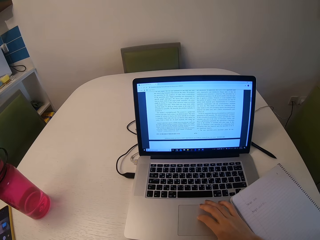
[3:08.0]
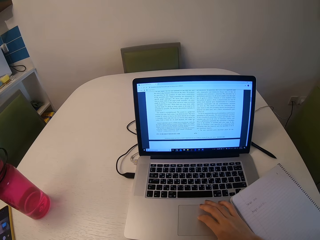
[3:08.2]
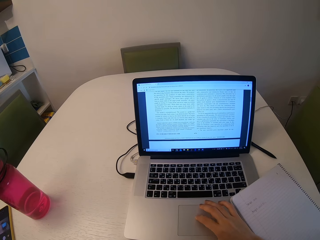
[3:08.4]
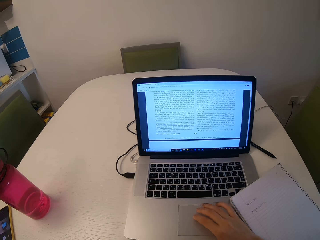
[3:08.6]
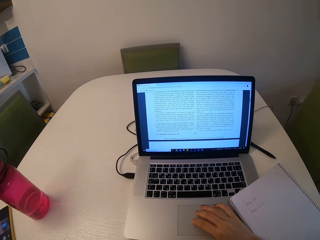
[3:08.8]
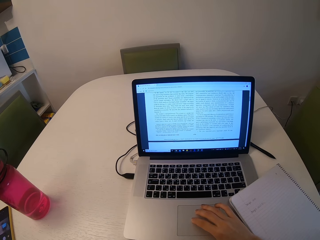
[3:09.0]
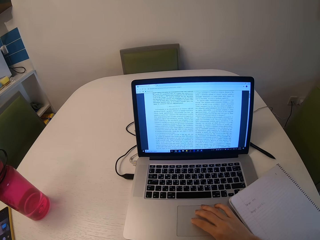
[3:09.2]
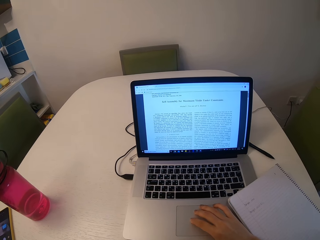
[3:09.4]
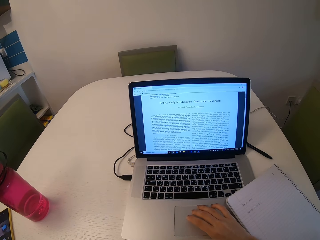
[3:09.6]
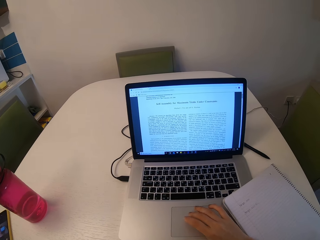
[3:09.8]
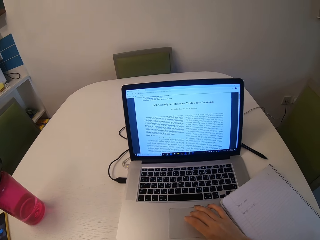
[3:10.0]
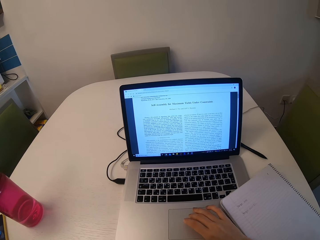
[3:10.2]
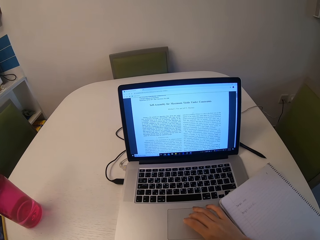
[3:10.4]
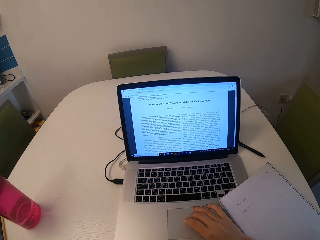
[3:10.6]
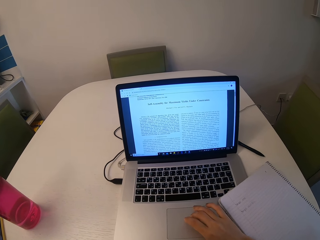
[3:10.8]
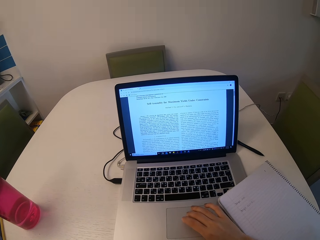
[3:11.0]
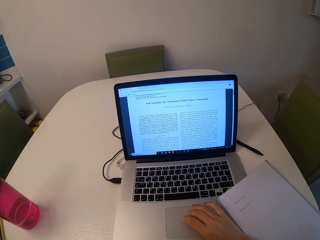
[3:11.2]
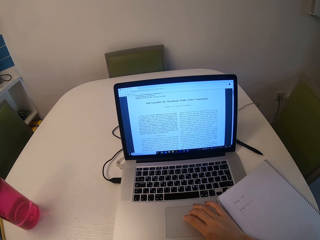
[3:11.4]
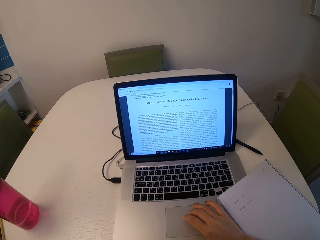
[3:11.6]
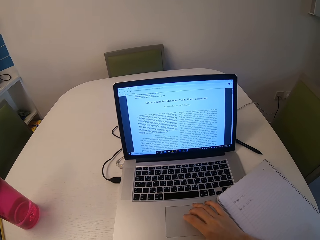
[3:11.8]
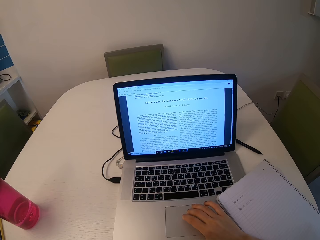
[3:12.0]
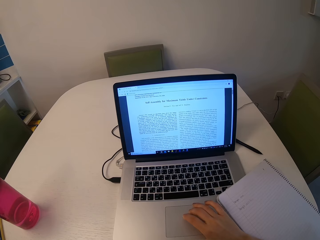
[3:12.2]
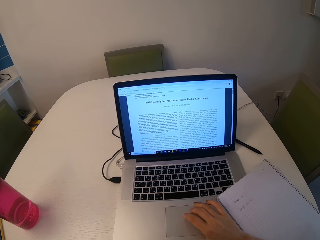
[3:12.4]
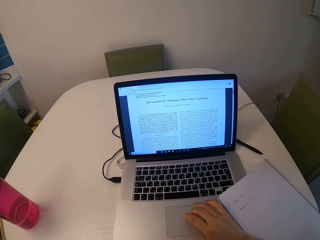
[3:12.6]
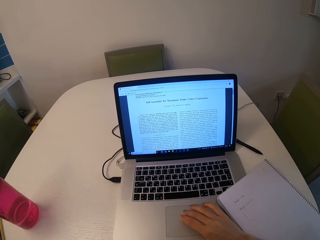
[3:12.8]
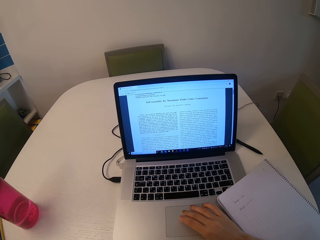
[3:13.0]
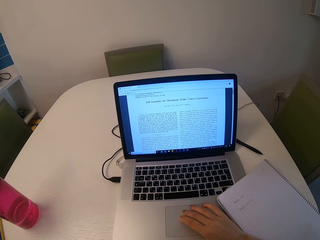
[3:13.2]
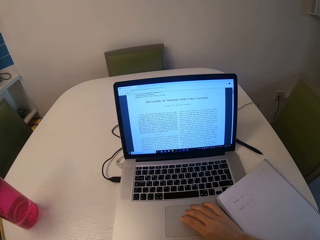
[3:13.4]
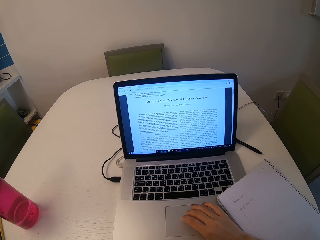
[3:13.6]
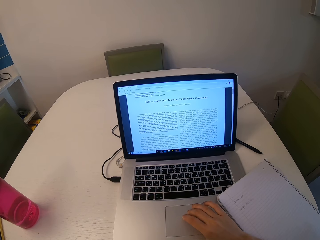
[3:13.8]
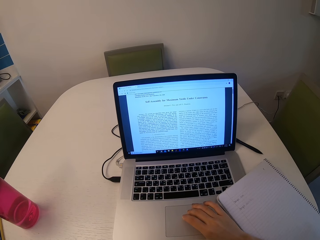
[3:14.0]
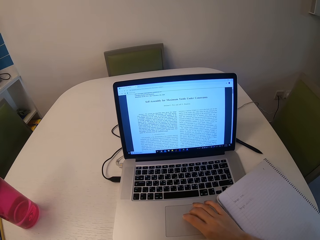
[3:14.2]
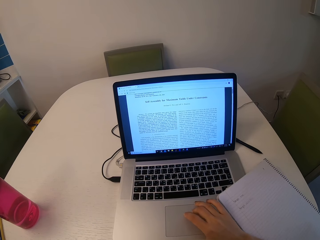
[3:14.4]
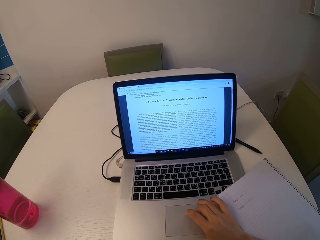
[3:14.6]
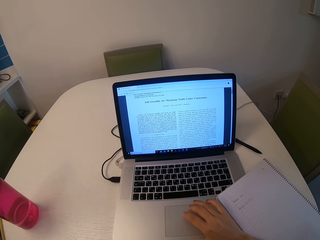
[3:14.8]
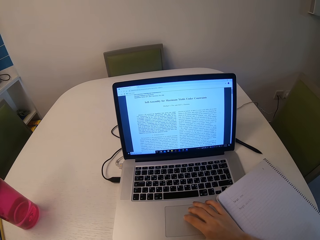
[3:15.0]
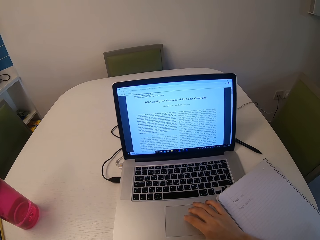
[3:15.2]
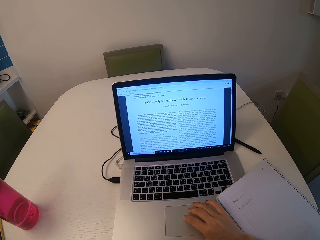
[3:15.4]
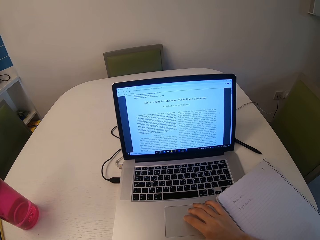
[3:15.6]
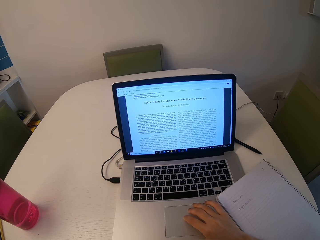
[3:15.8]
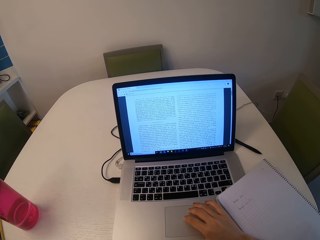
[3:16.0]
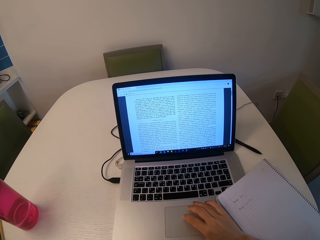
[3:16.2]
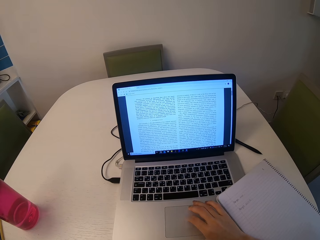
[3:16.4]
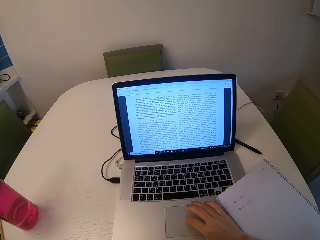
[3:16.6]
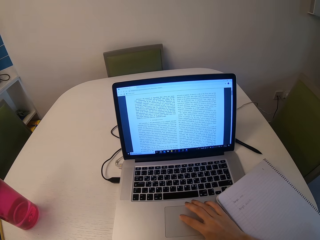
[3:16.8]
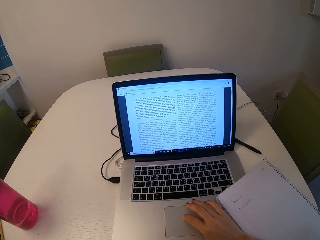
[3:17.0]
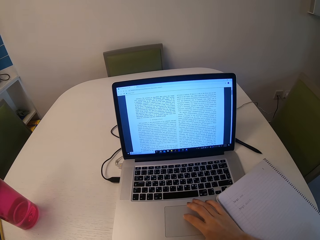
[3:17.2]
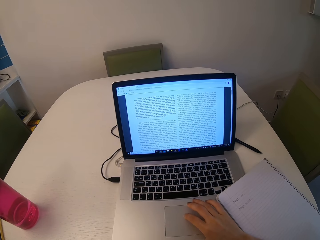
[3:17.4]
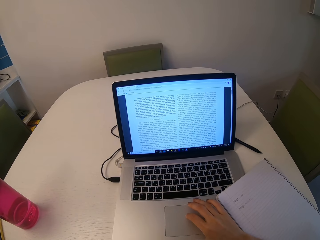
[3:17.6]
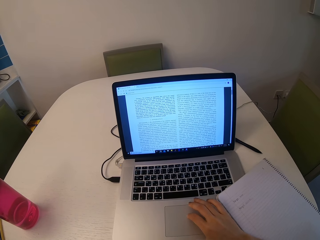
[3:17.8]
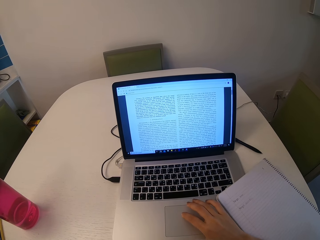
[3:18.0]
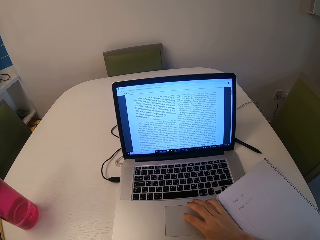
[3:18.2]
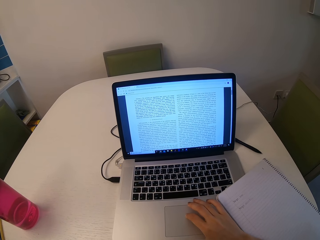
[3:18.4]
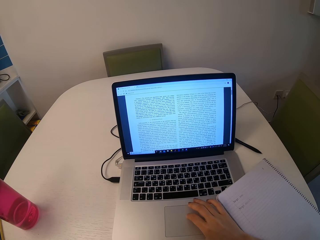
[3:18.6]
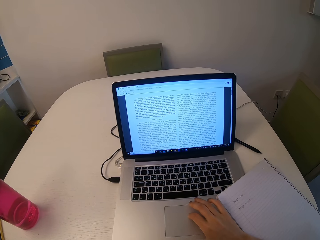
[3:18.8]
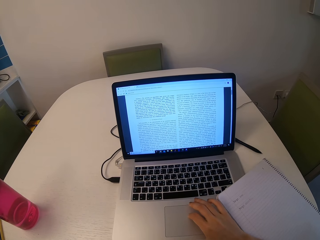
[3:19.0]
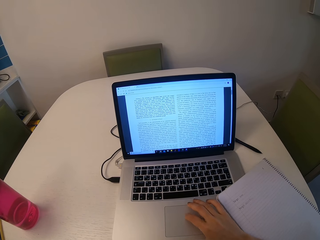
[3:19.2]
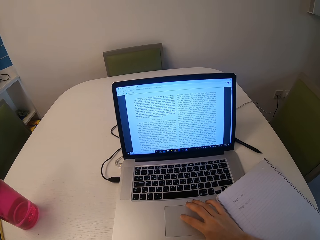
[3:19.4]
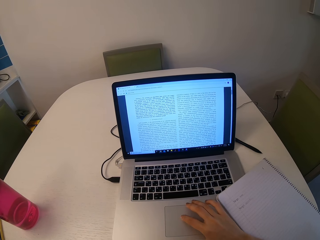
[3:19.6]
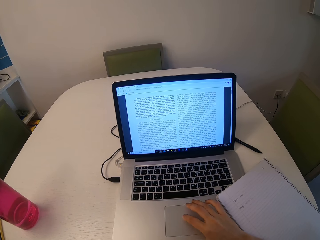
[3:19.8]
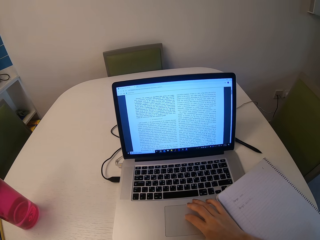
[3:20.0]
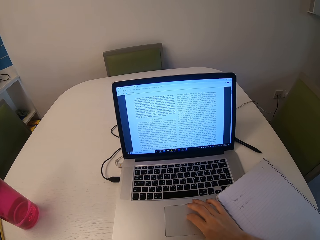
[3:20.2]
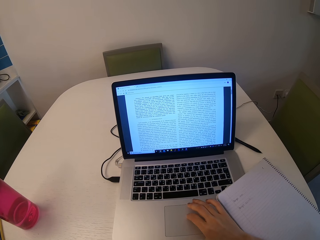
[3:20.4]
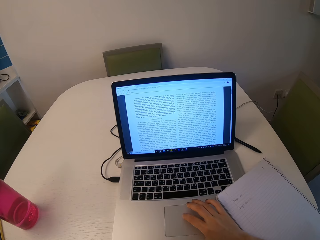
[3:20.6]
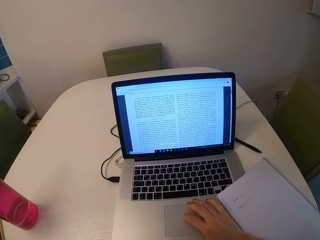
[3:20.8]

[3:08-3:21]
The camera wearer scrolls on the document on the laptop. They read through the document on the laptop.

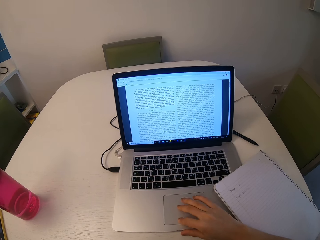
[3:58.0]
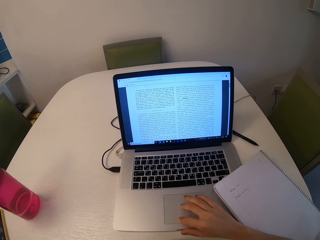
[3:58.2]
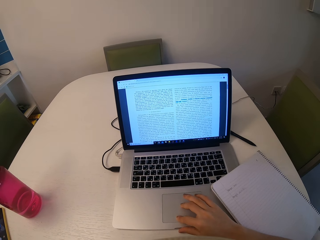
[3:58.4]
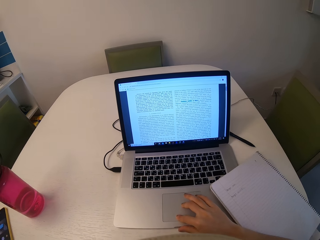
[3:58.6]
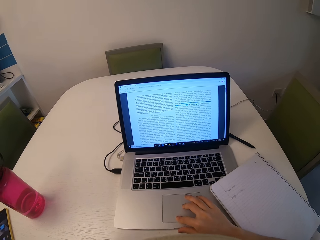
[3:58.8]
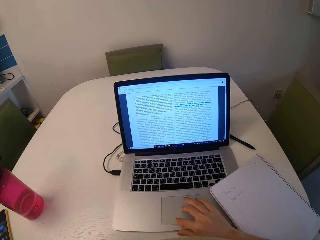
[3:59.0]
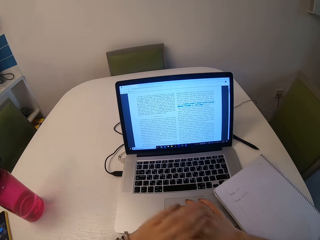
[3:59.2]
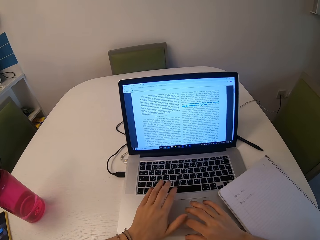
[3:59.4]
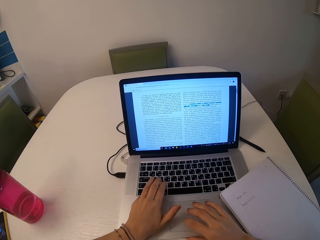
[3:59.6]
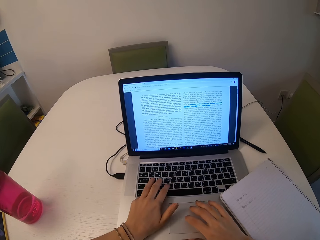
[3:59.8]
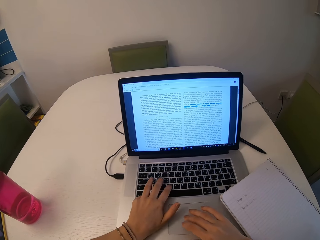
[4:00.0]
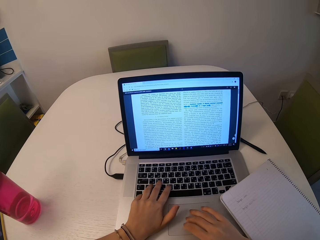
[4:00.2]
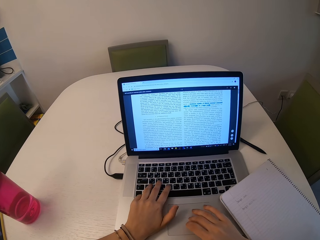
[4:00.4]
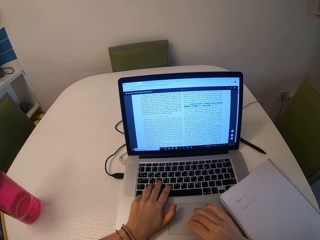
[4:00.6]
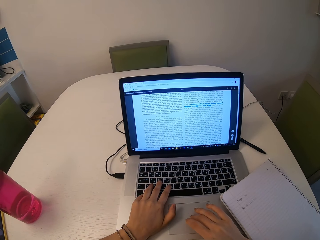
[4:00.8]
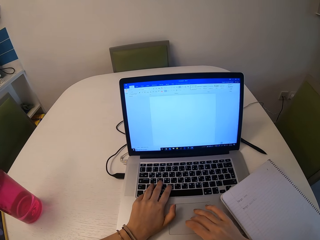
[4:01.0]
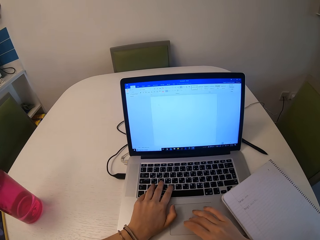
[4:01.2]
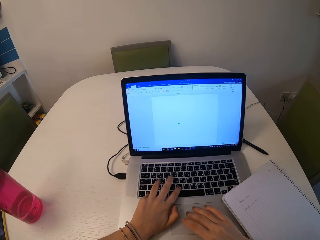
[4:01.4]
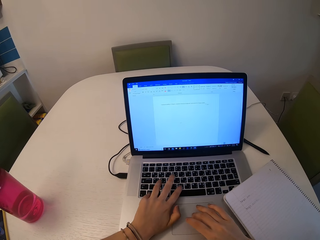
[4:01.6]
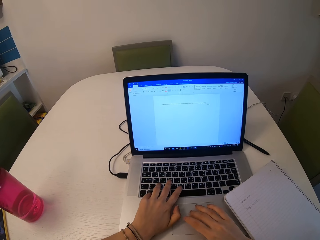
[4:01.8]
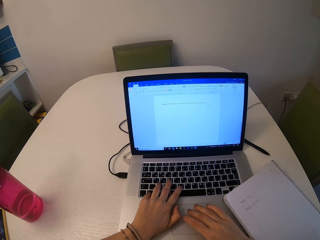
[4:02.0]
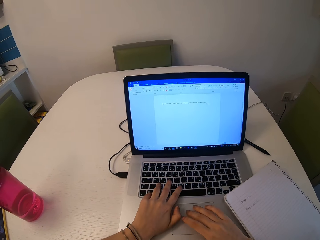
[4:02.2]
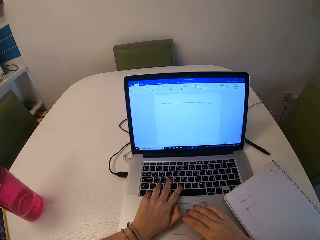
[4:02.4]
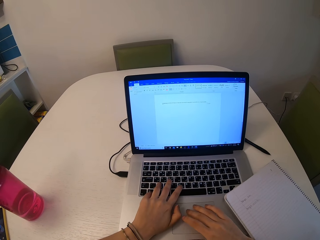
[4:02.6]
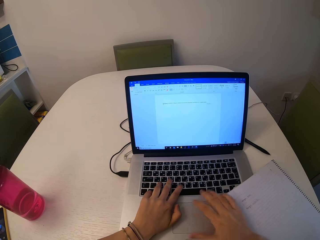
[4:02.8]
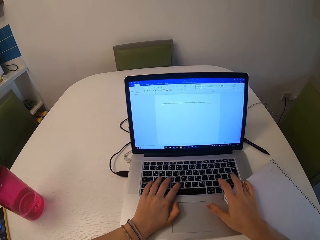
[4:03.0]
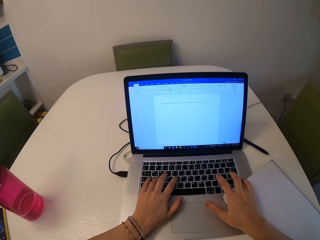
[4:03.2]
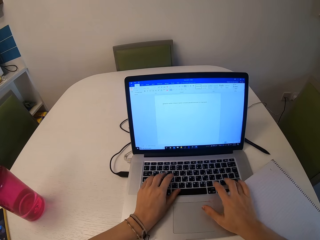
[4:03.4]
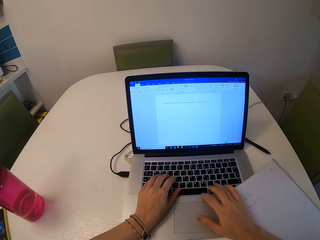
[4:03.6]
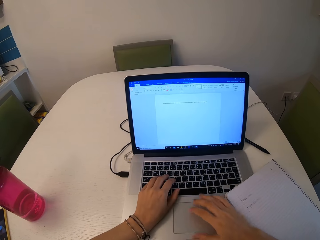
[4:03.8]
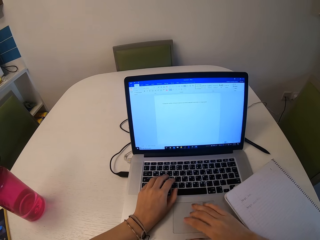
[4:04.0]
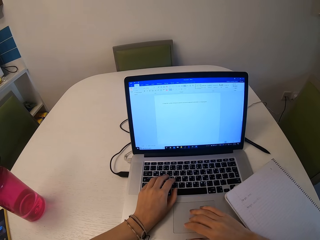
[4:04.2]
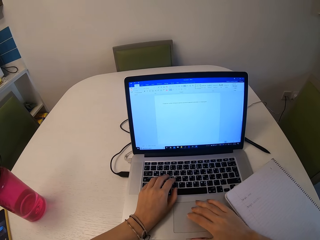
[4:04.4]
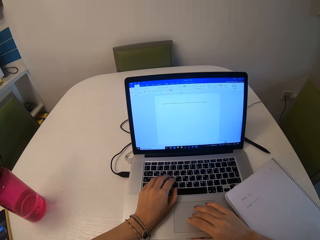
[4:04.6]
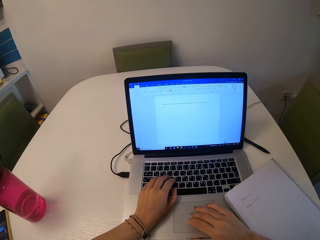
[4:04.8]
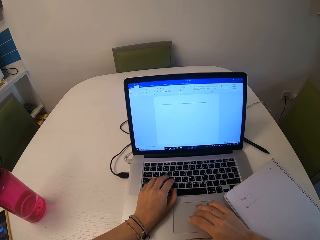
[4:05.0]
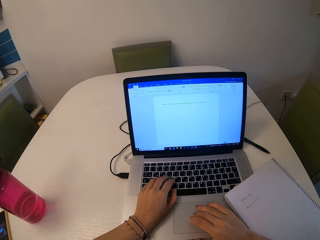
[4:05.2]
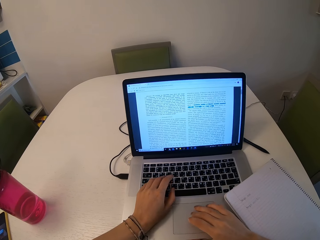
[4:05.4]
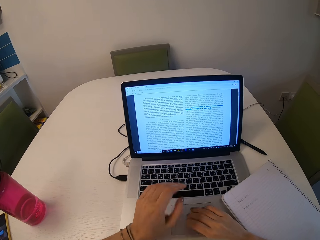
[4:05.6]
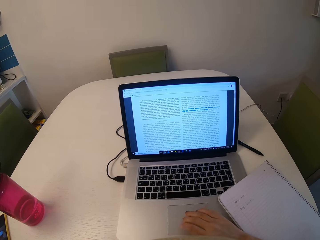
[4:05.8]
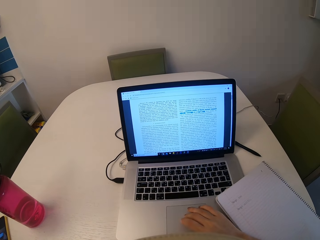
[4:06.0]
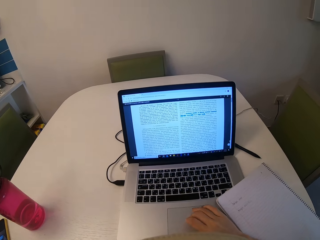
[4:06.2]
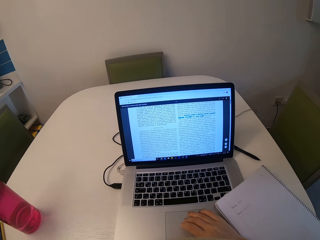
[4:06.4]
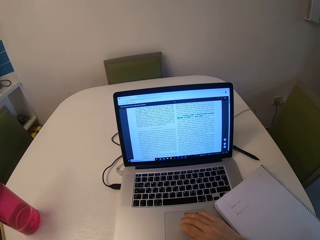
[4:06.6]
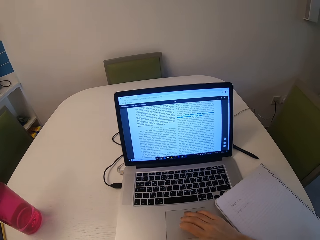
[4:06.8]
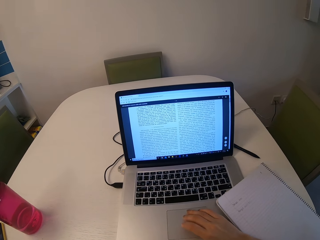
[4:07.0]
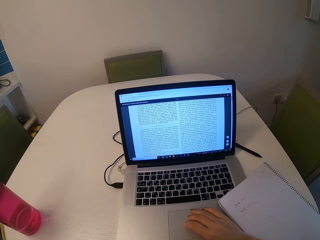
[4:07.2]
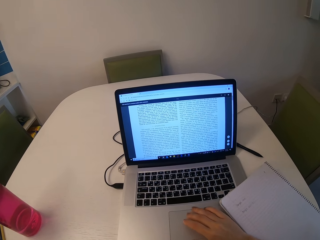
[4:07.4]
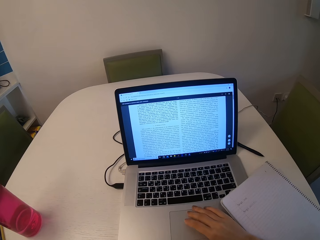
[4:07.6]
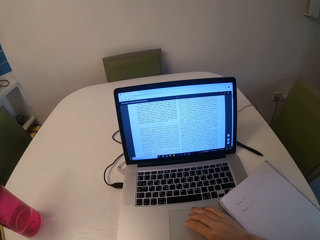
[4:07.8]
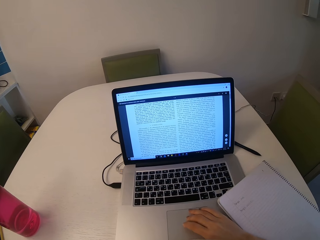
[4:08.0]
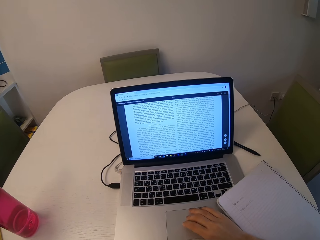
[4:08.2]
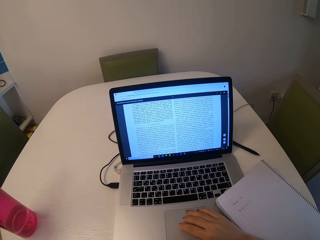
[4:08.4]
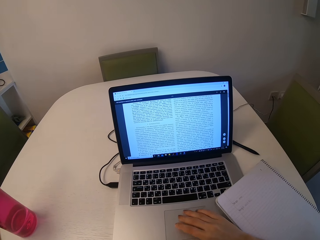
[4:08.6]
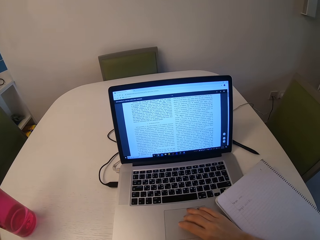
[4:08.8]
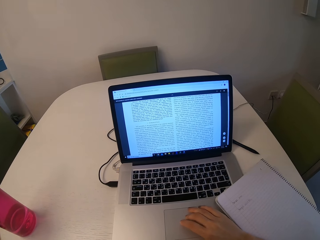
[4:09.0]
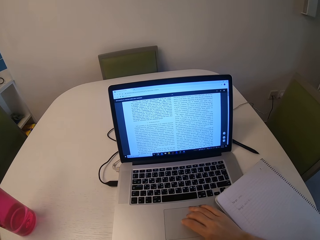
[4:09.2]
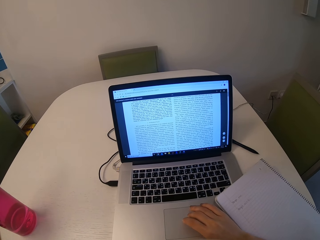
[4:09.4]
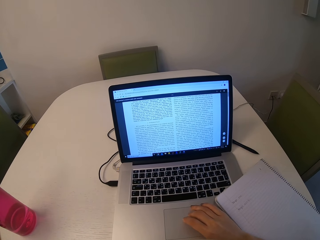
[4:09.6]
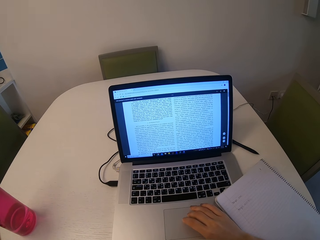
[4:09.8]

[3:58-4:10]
The camera wearer types on the keyboard.
